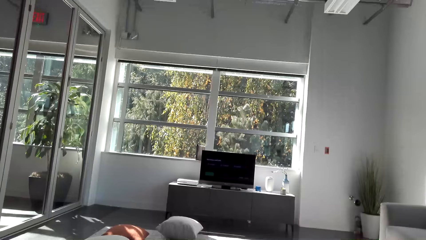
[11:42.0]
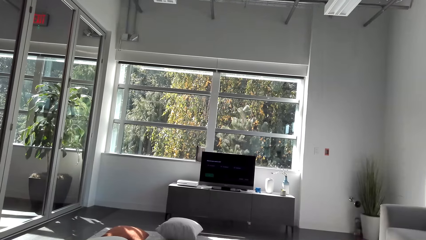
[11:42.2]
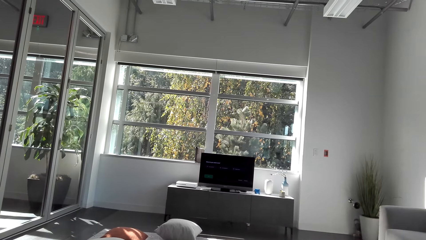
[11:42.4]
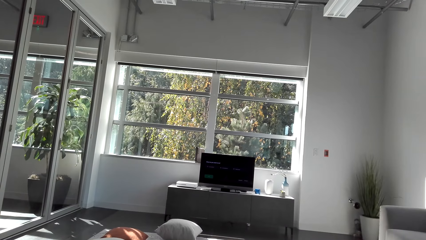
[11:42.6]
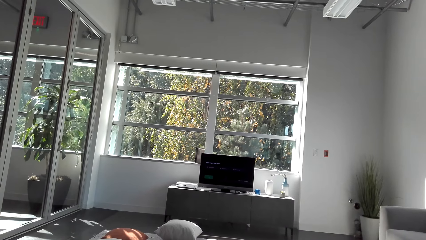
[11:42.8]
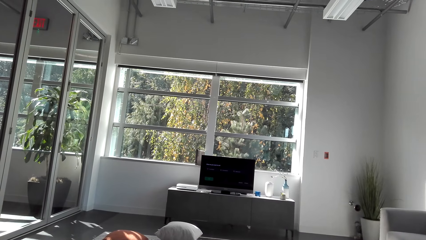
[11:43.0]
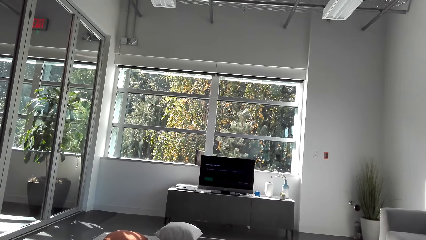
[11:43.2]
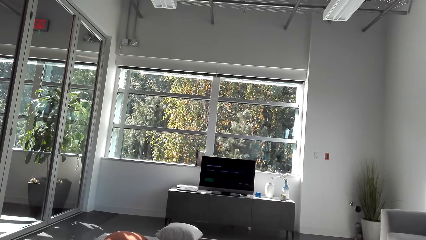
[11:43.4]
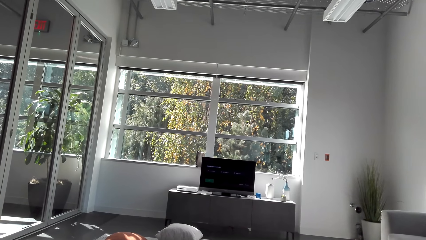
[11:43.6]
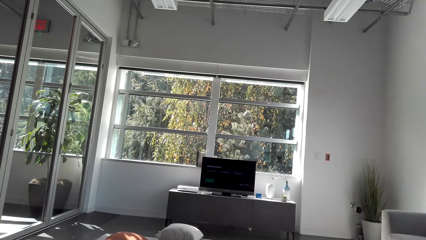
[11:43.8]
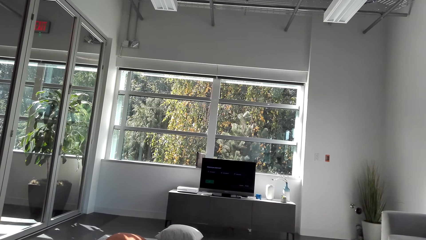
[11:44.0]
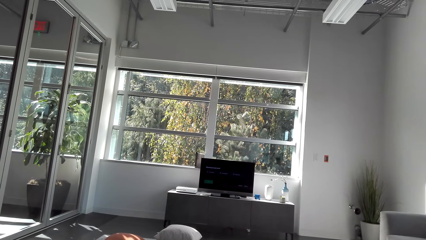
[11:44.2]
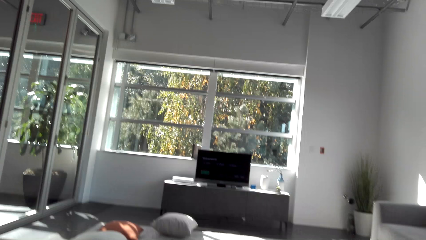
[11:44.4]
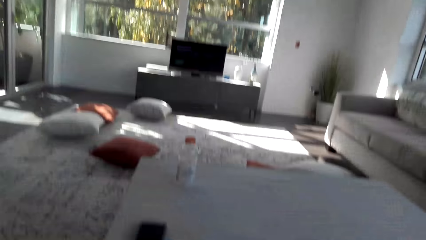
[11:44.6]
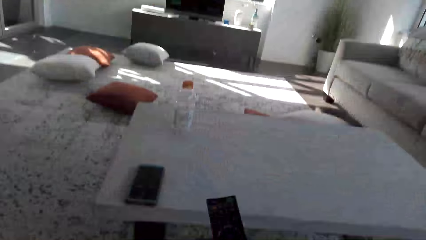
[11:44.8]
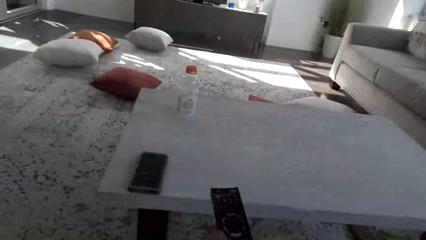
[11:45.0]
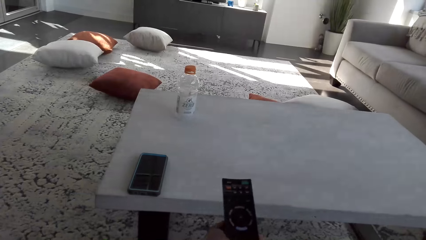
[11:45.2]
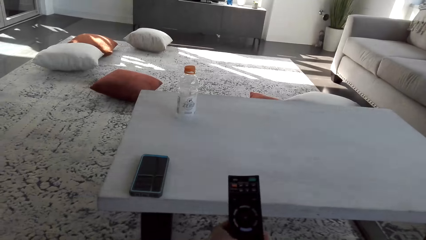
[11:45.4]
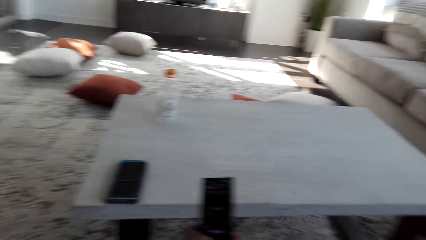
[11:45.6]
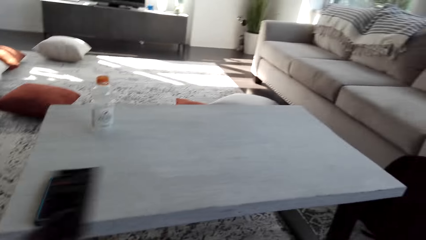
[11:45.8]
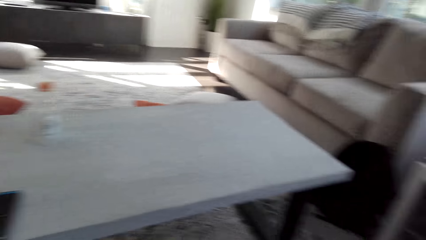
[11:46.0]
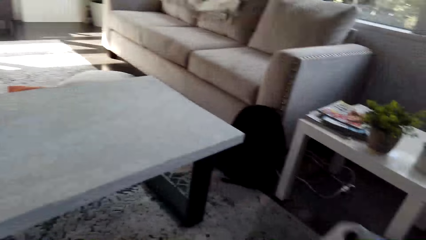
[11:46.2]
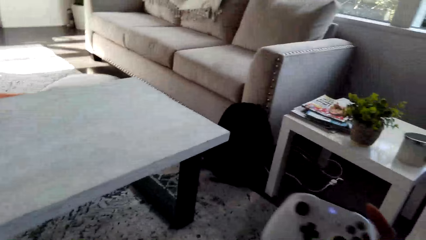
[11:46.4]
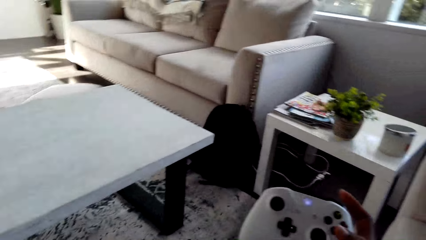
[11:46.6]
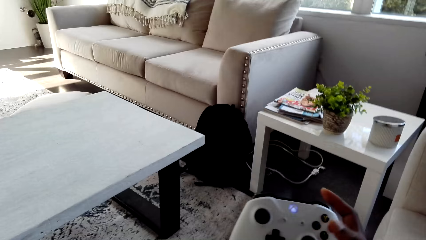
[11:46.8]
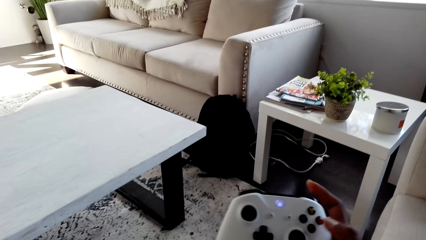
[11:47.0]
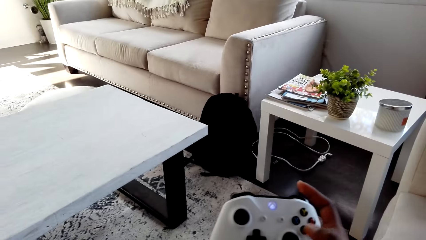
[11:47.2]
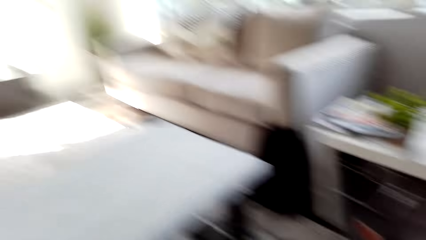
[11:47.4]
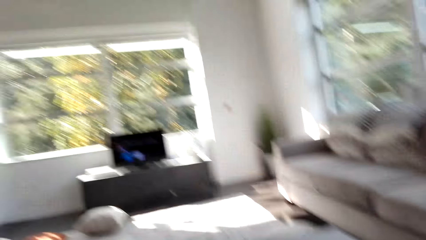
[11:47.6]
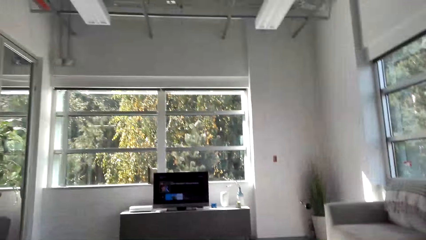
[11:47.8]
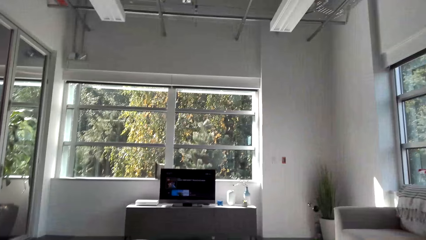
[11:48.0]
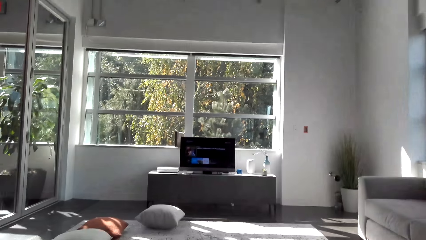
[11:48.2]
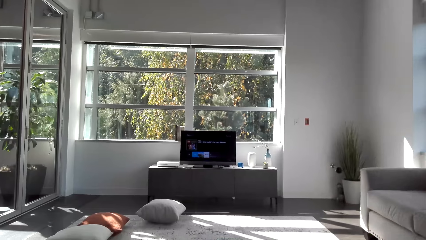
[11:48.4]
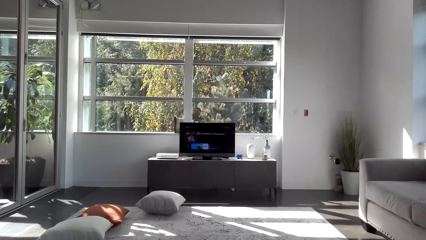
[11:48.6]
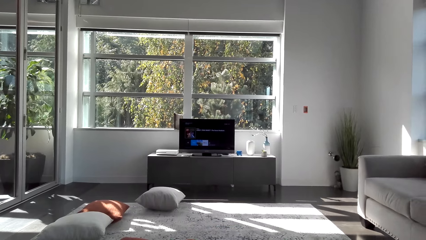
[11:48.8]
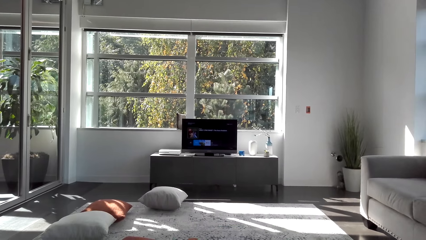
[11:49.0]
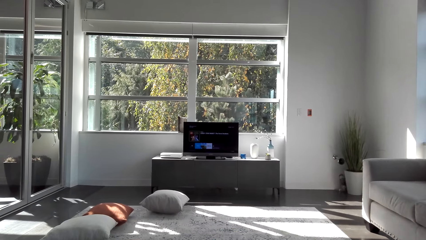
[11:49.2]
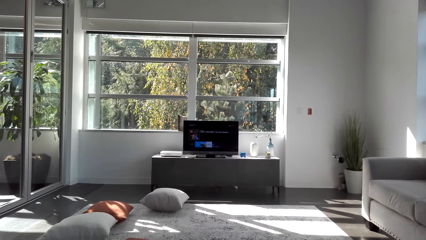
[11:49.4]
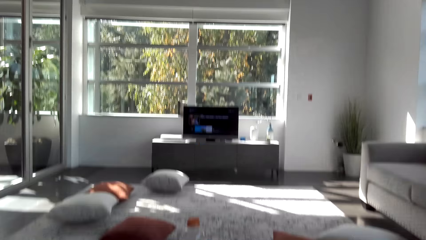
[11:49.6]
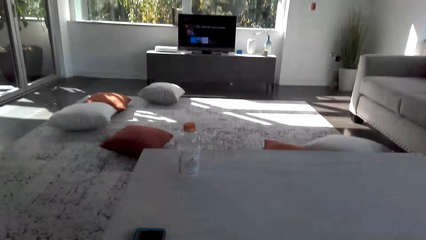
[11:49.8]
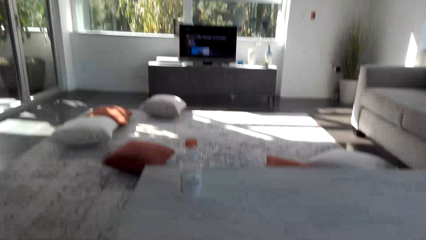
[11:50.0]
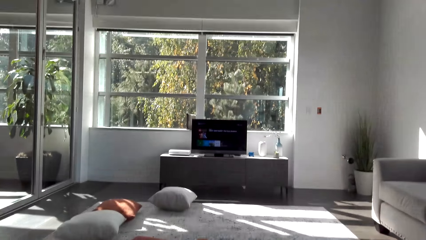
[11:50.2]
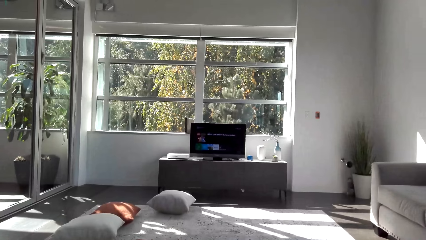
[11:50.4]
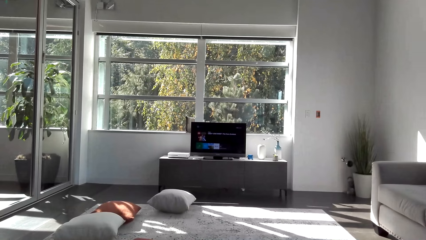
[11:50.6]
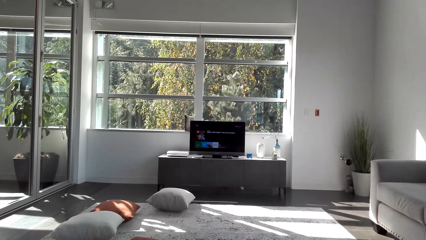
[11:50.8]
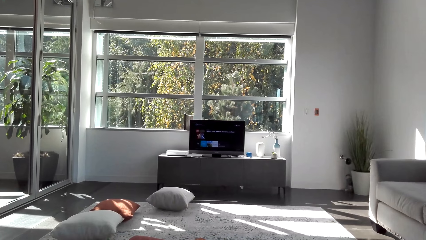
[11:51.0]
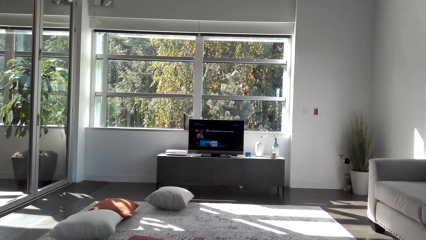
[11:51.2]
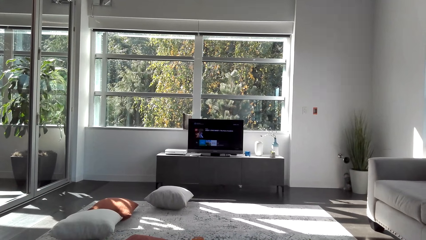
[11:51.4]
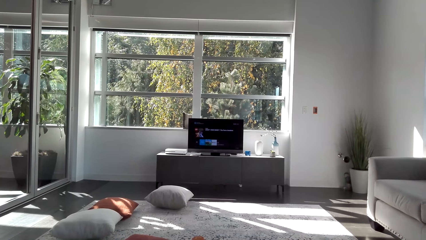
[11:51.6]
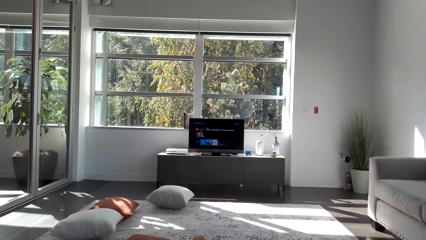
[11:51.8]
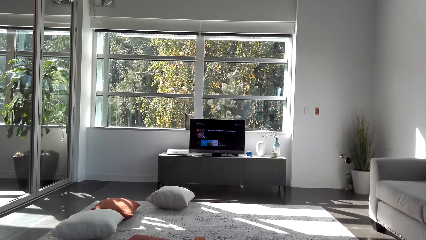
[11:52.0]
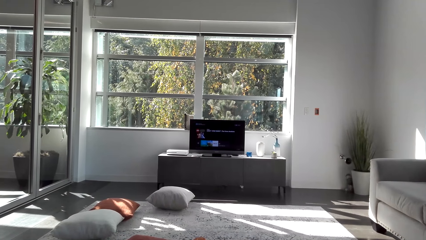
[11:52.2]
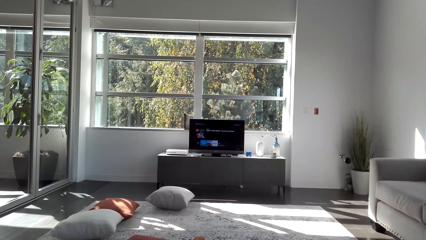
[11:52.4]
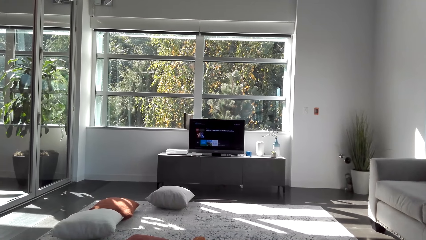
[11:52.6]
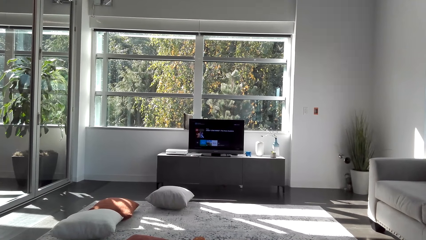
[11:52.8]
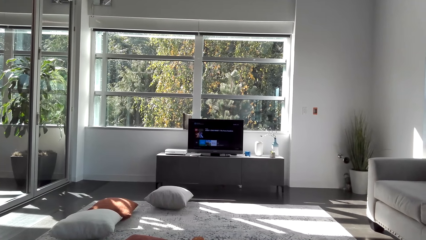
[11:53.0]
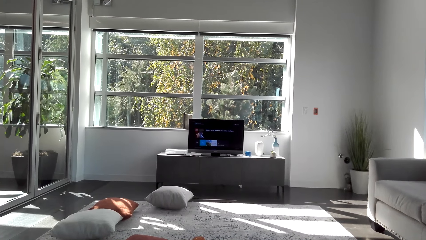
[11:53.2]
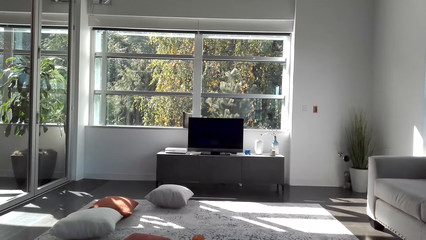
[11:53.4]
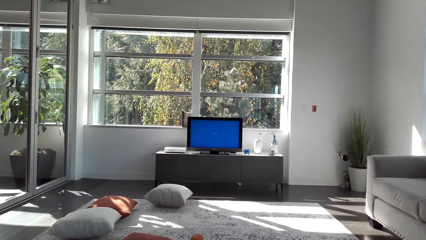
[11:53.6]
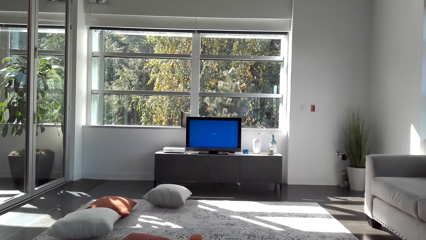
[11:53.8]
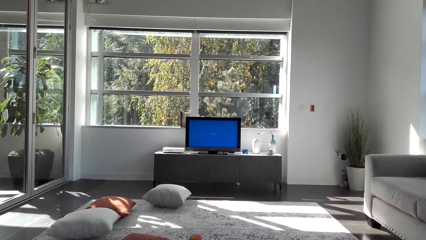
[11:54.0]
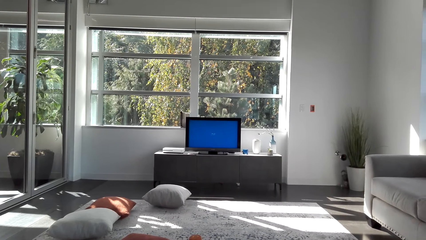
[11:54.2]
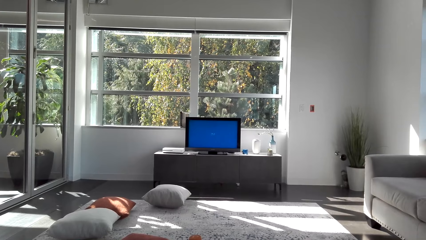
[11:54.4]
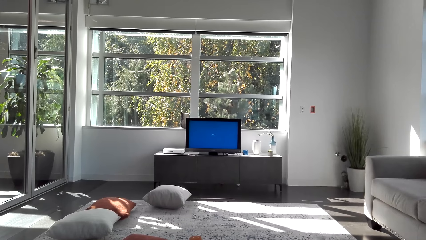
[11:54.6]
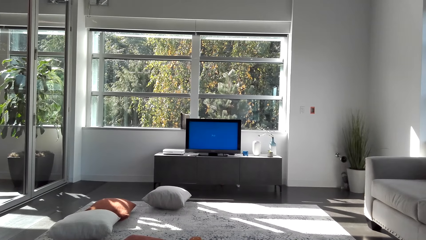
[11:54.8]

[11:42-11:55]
The camera wearer holds the remote control. They press the pad. They hold the PlayStation. They play a game on the TV. They dialogue with a person. They look around.

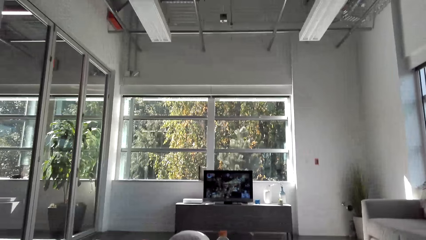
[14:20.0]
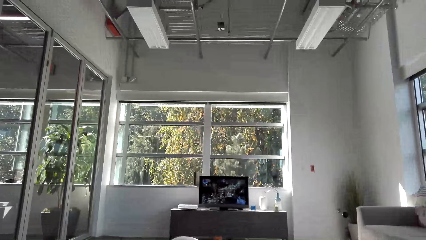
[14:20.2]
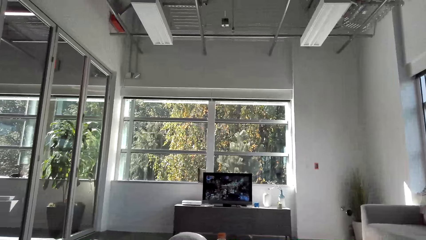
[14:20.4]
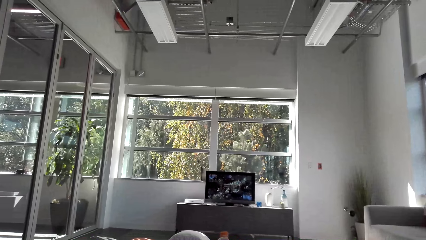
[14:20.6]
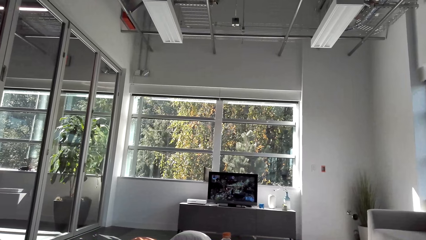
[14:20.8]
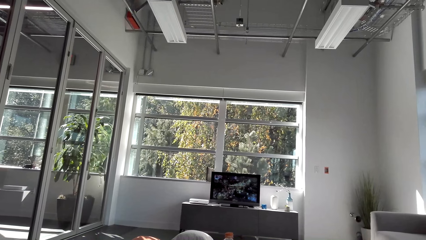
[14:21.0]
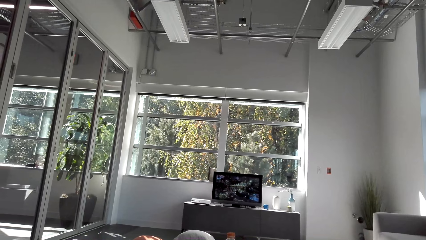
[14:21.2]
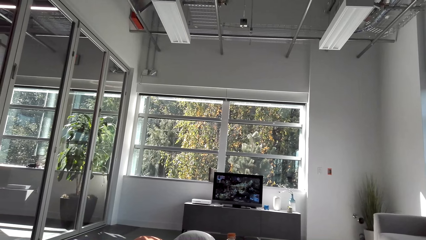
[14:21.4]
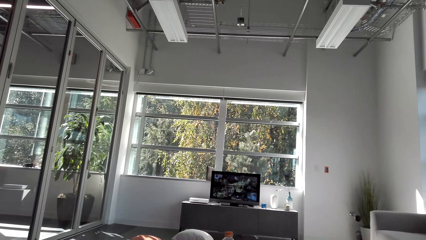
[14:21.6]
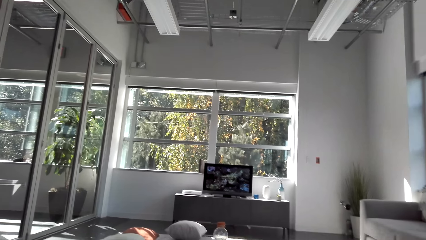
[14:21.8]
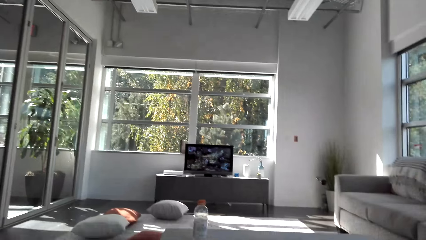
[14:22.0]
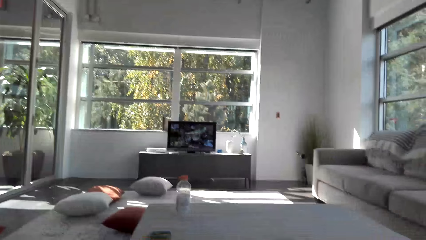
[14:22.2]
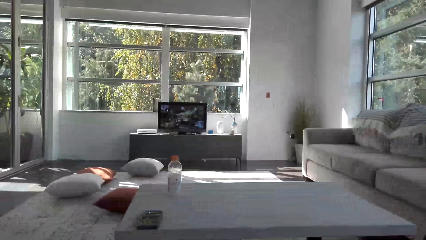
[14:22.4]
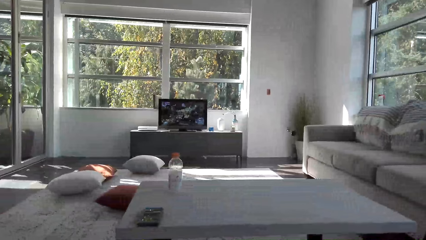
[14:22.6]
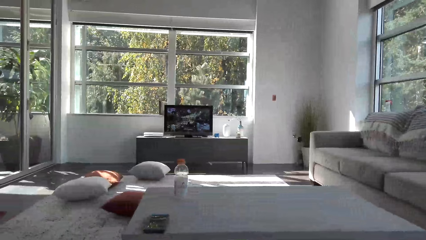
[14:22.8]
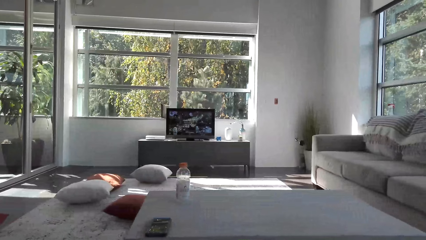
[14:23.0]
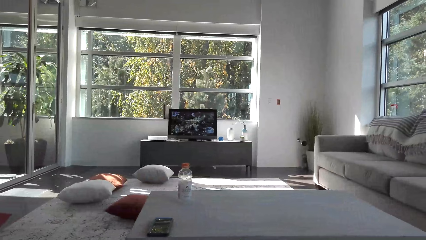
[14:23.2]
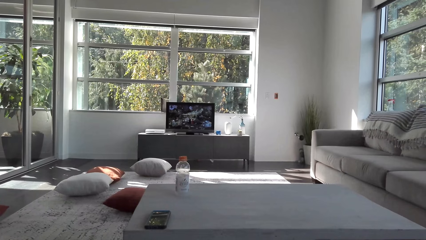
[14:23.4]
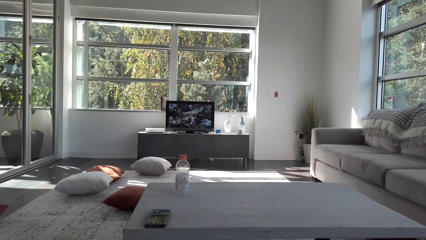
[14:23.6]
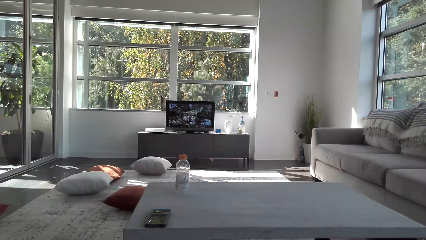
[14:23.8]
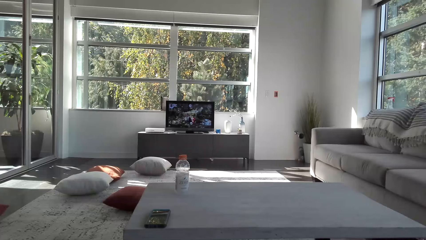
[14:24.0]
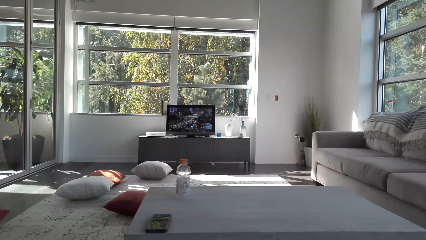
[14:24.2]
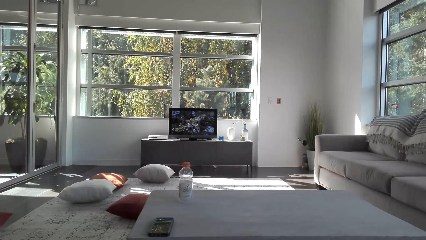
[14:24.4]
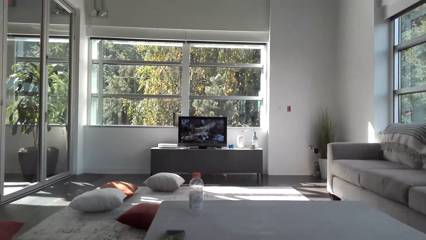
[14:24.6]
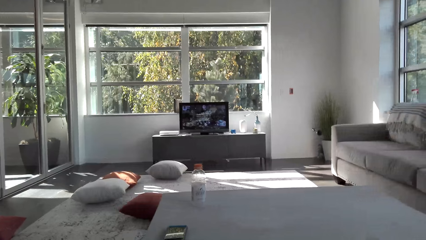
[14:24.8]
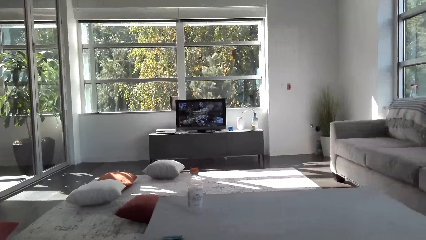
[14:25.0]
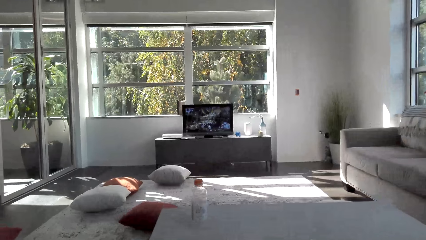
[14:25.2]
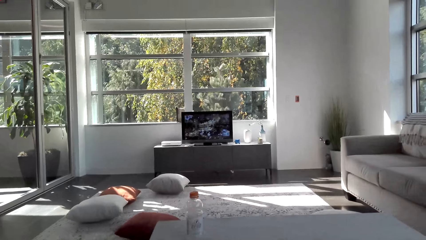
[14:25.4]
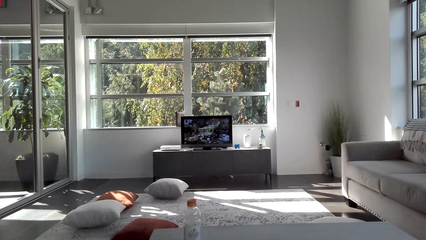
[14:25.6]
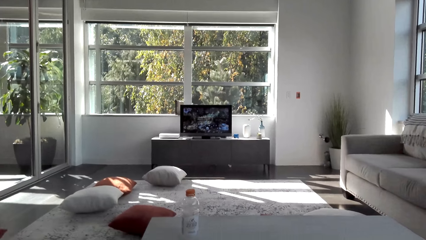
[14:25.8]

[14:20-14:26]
The camera wearer looks around. They play the game on the screen.
